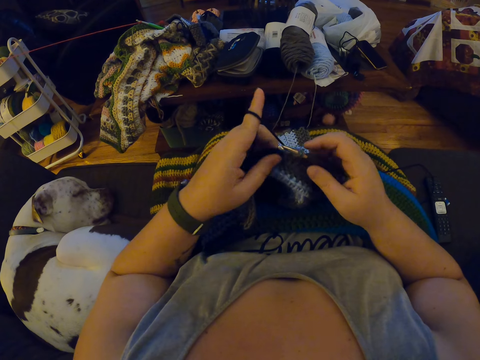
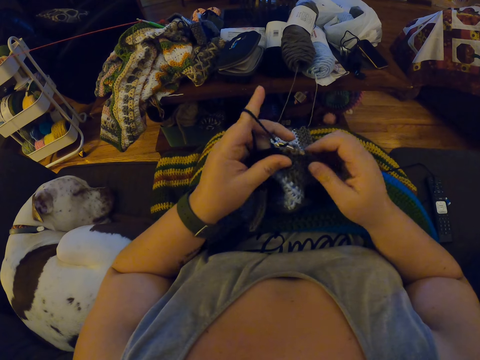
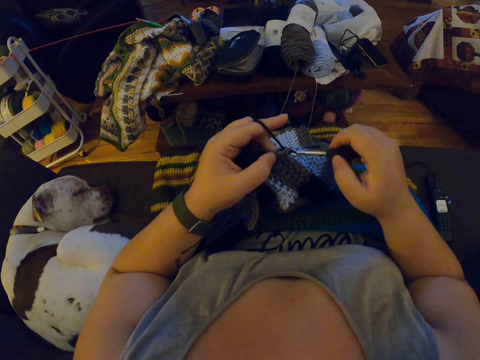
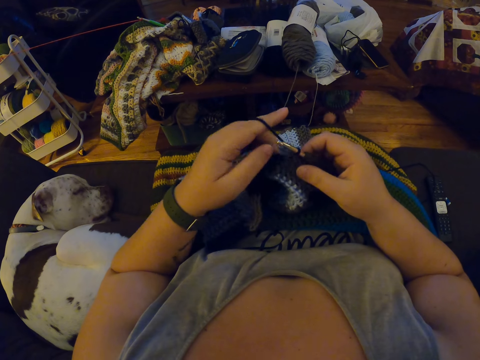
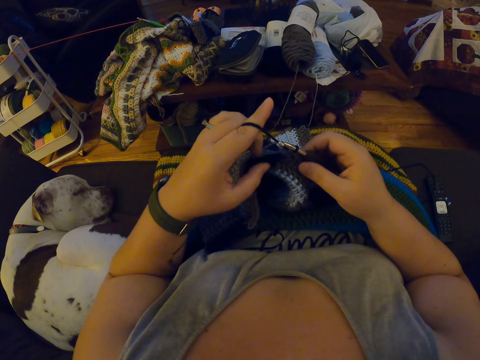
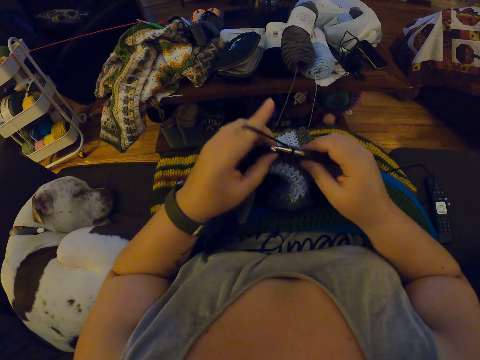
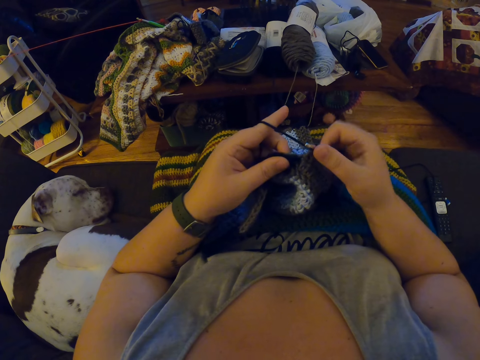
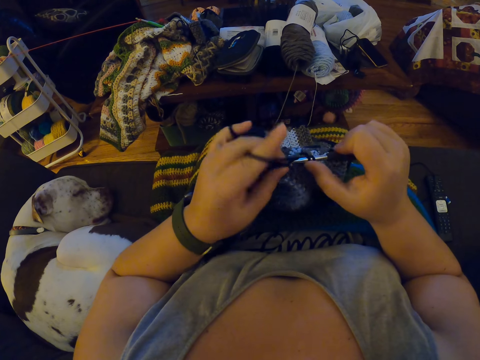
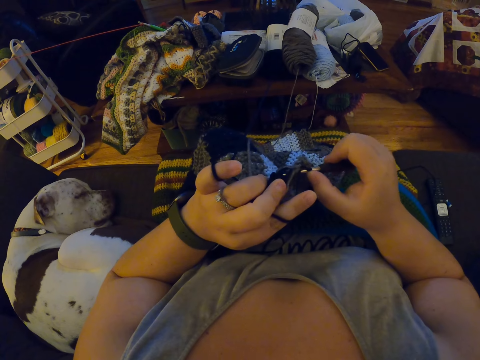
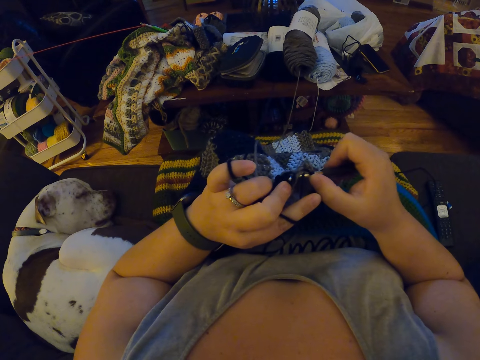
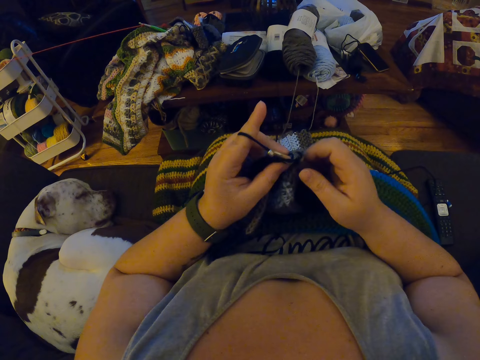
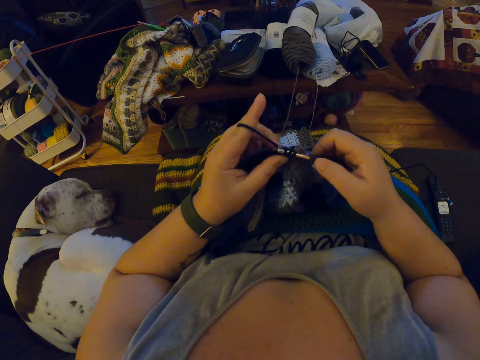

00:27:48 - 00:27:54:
The camera wearer wraps the yarn around her left fingers. She crochets the fabric with the yarn.

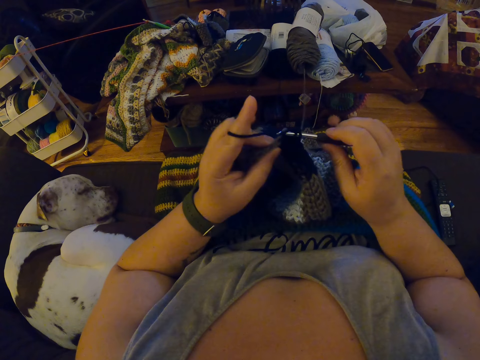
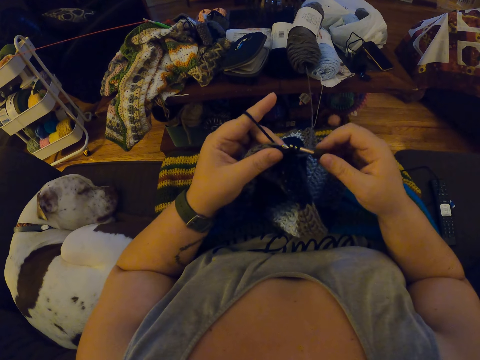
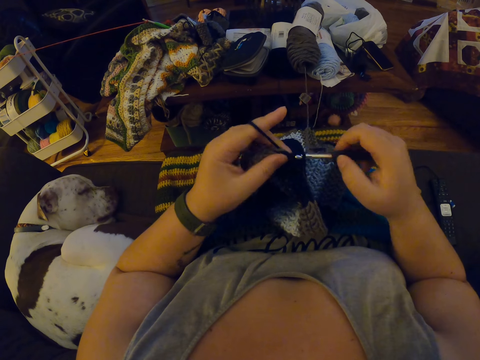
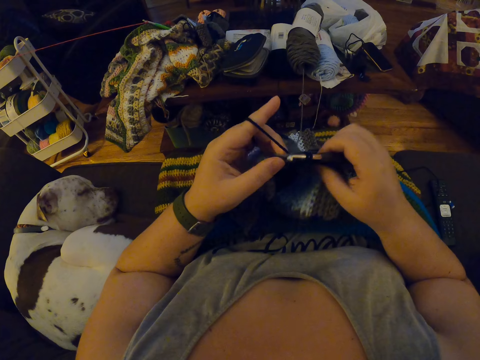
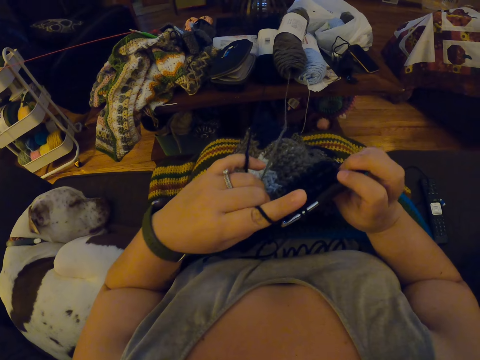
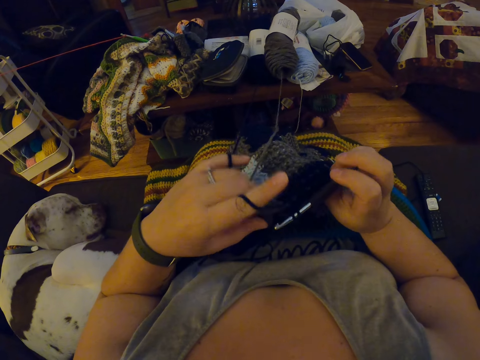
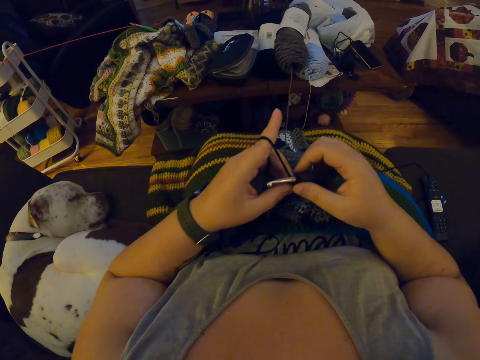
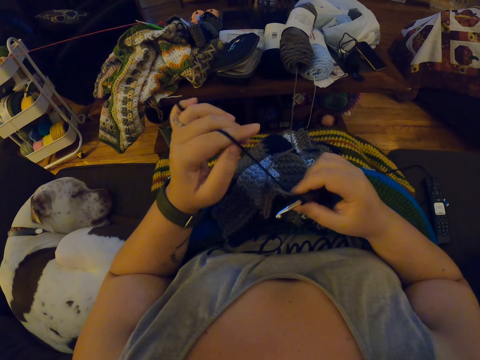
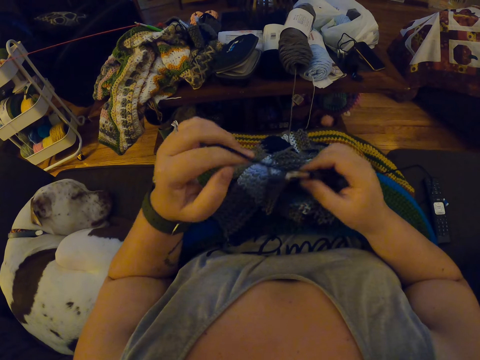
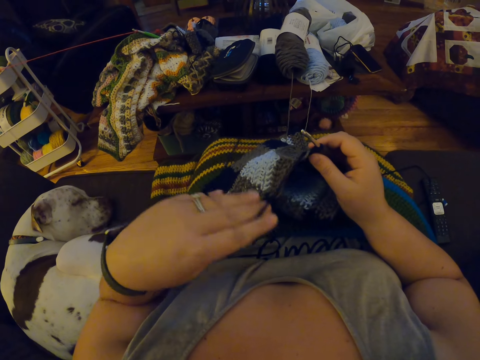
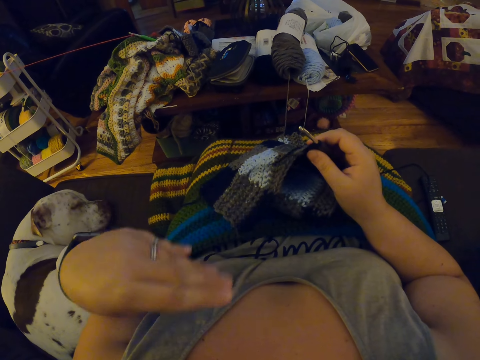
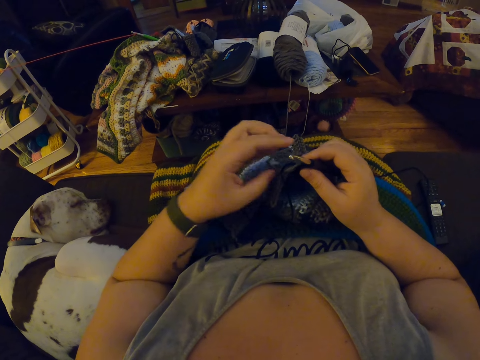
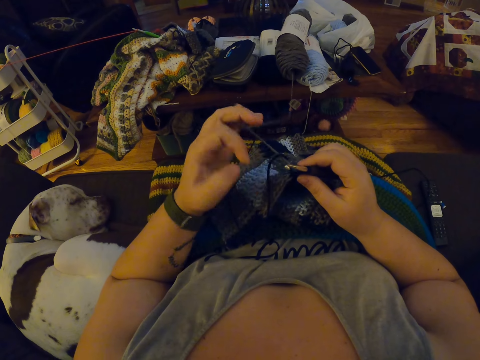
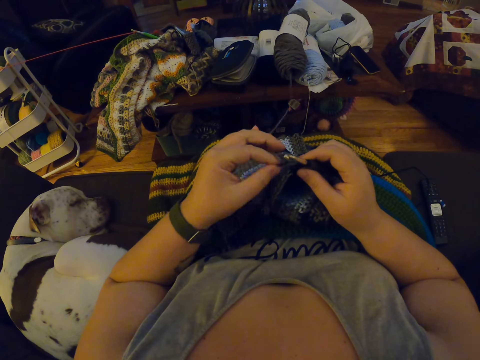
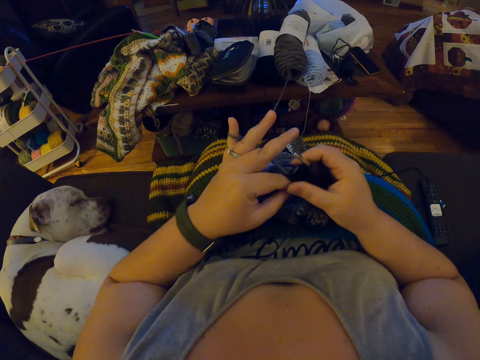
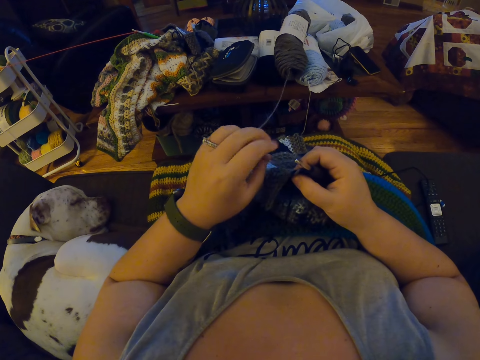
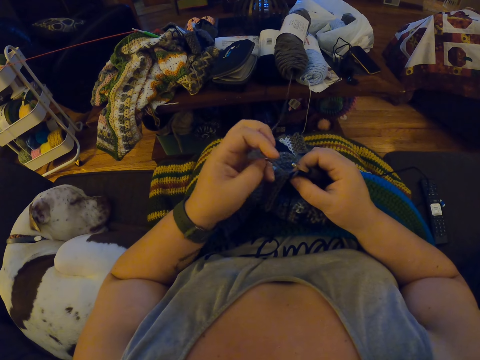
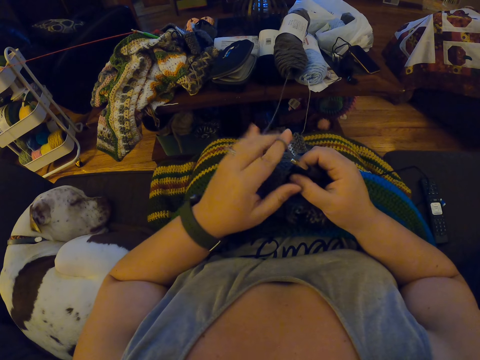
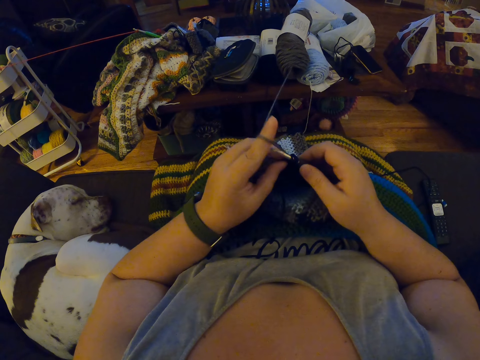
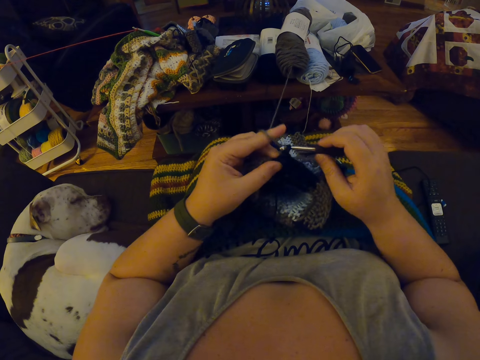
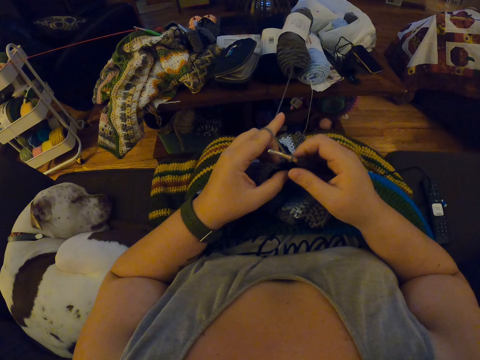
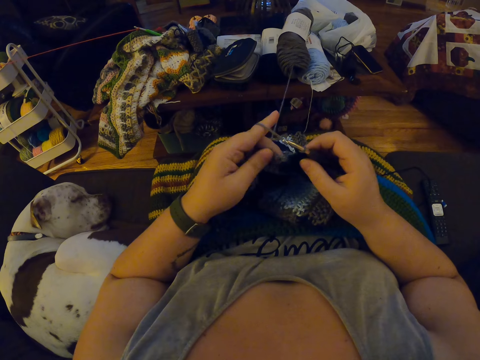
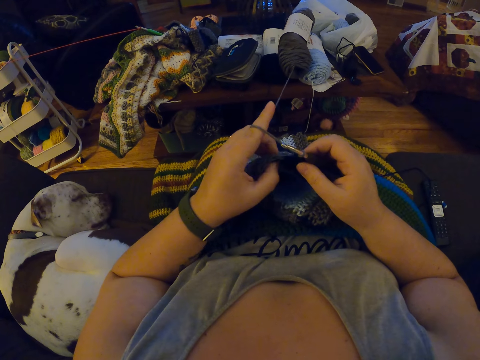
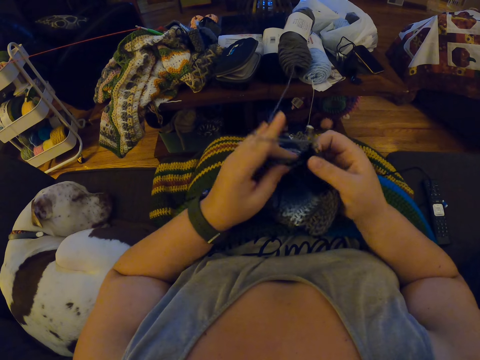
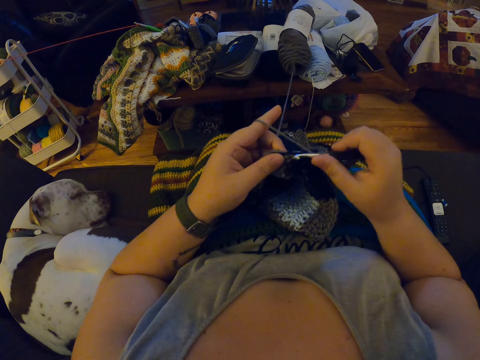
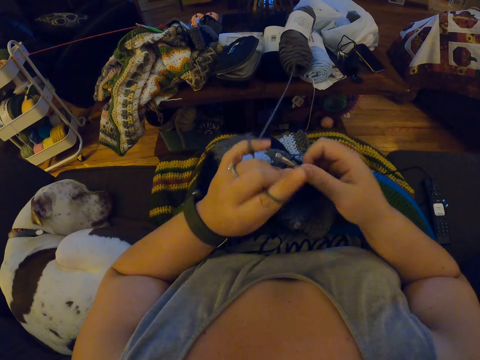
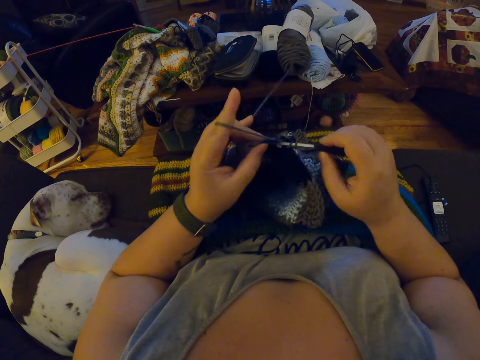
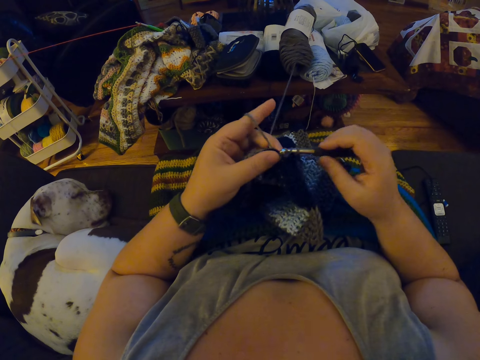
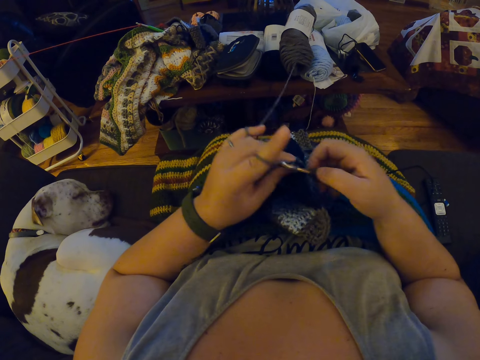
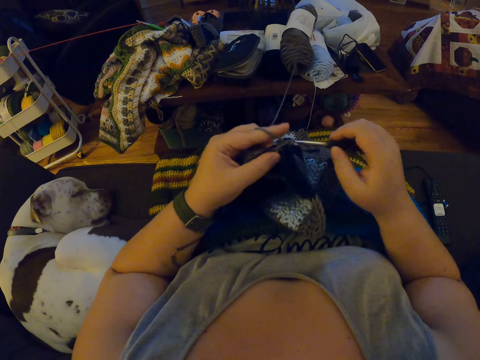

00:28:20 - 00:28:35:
The camera wearer checks the fabric. She turns the fabric. She unwraps the yarn around her left fingers. She straightens the fabric. She wraps the yarn around her left fingers. She crochets the fabric with the yarn.

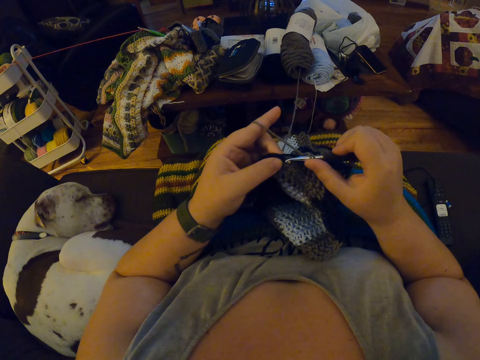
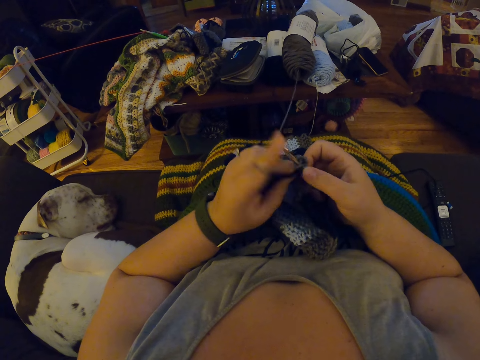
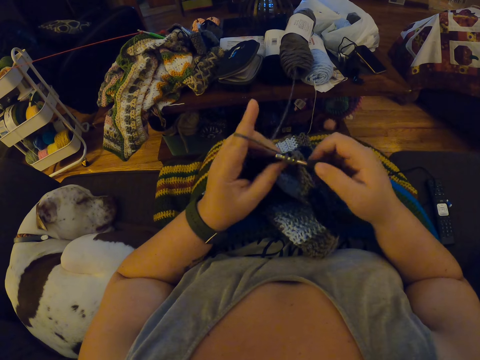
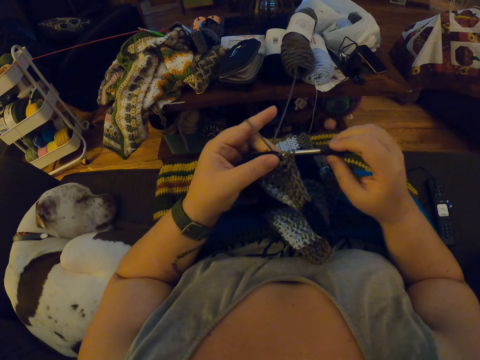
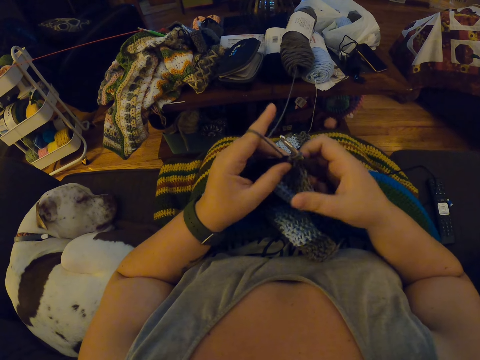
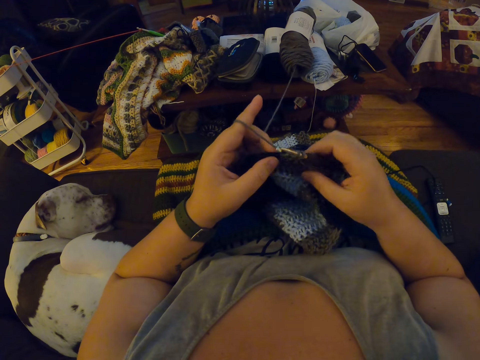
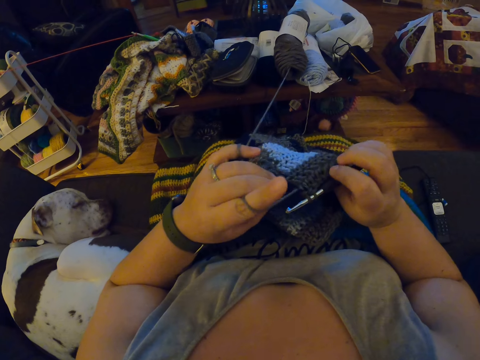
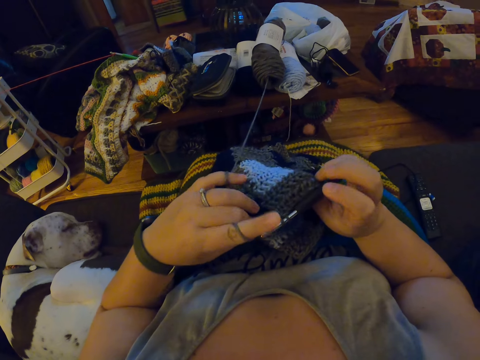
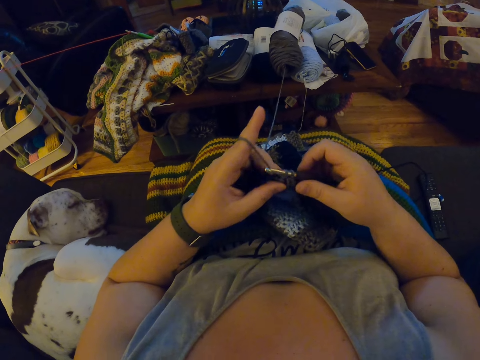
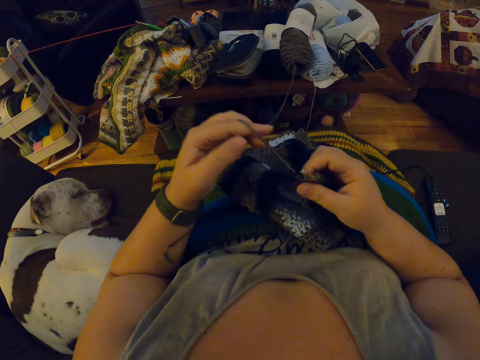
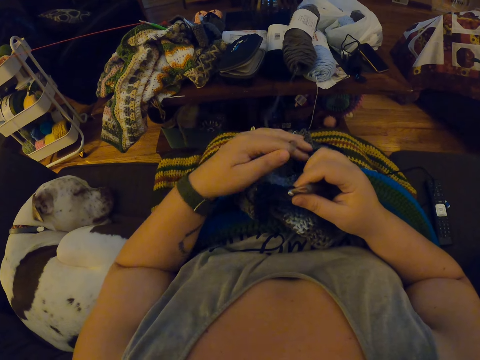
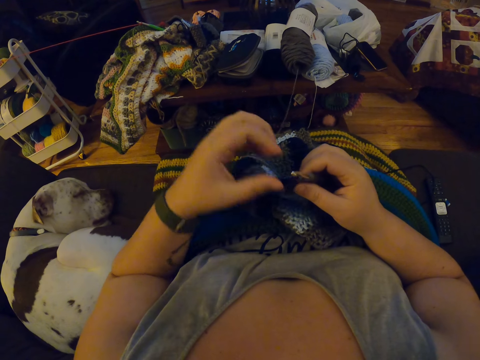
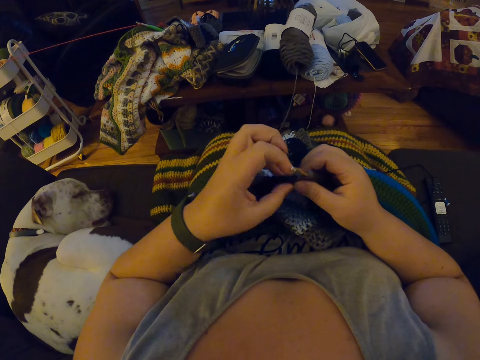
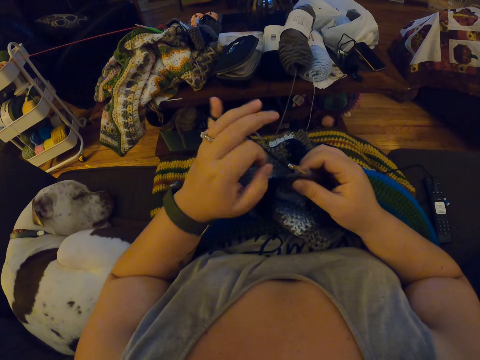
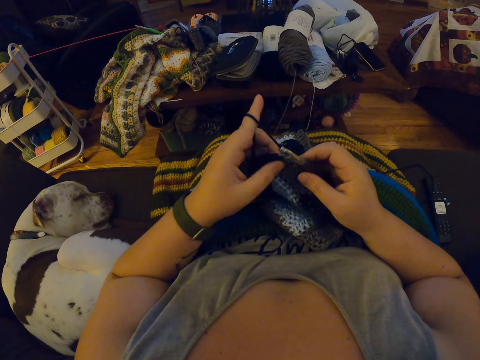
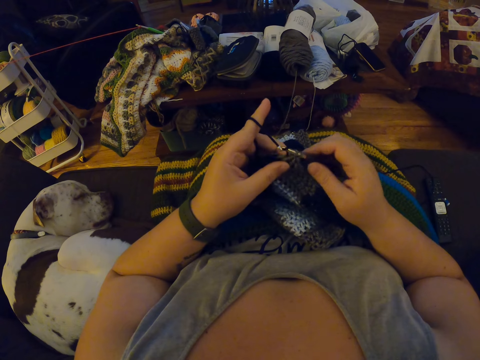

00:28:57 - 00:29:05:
The camera wearer checks the fabric. She turns the fabric. She unwraps the yarn around her left fingers. She straightens a thread. She wraps the yarn around her left fingers.
